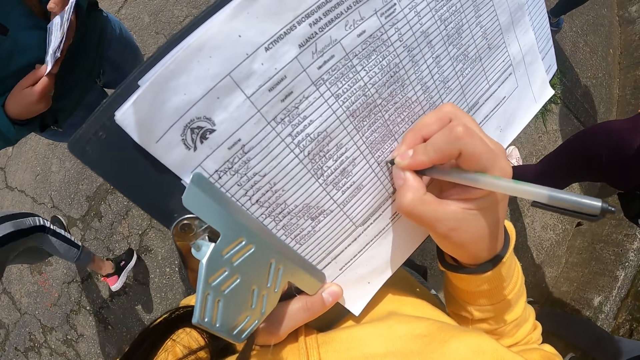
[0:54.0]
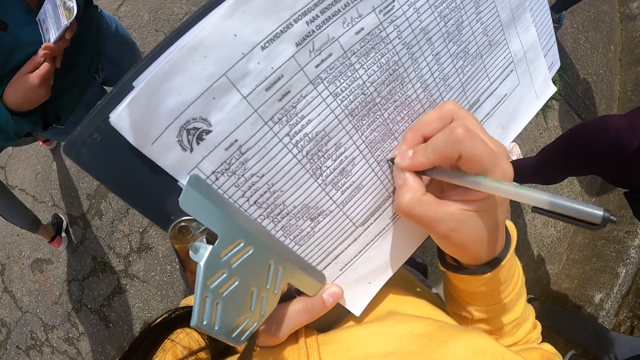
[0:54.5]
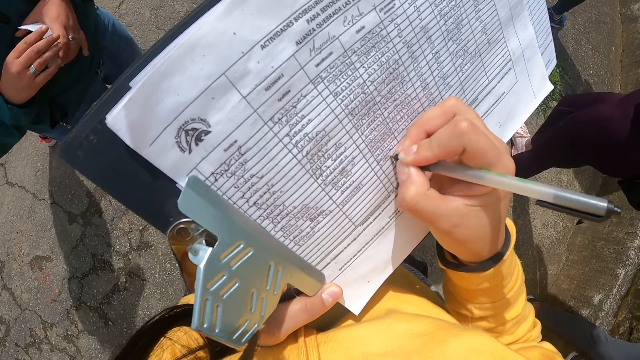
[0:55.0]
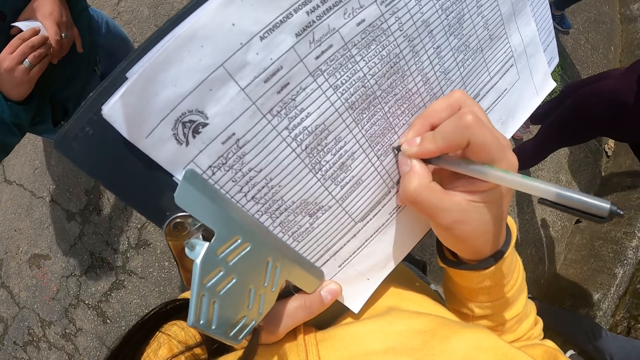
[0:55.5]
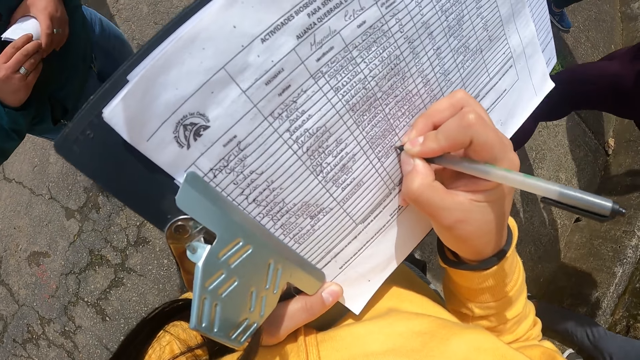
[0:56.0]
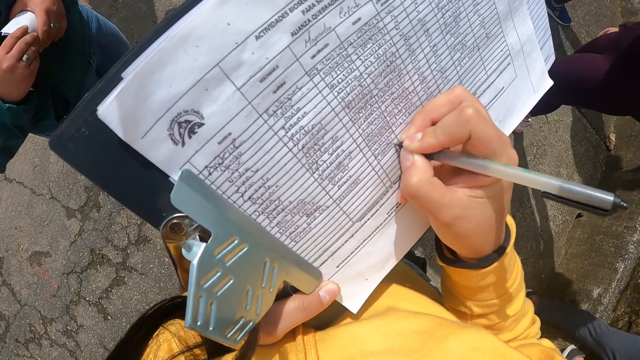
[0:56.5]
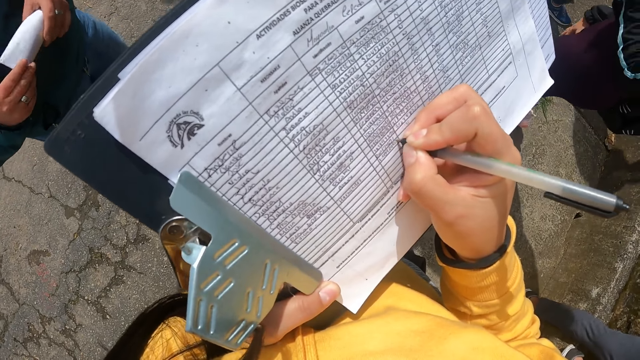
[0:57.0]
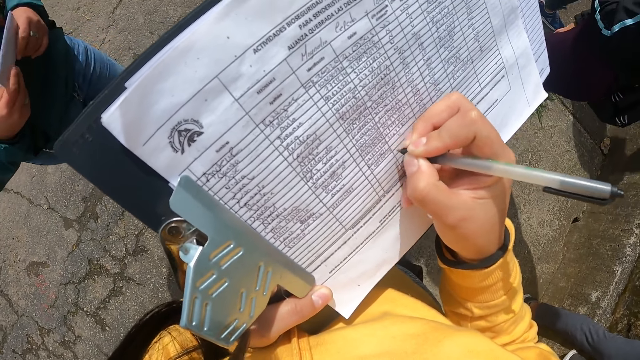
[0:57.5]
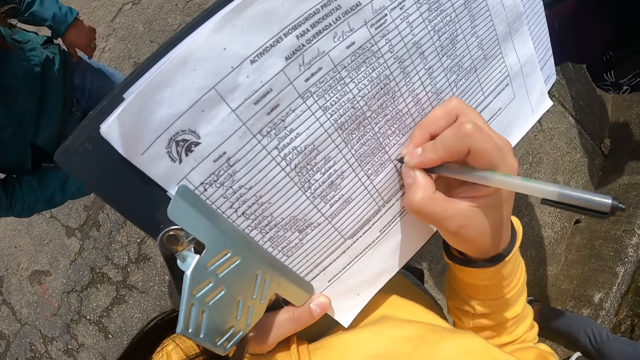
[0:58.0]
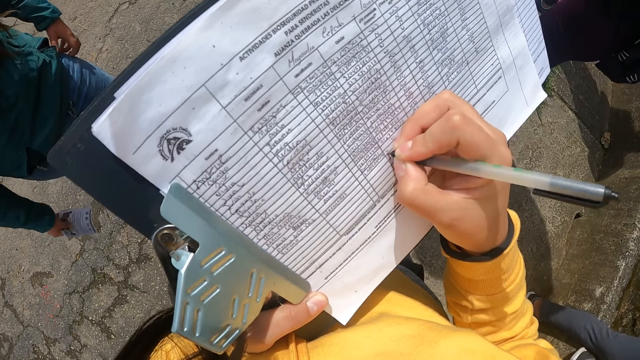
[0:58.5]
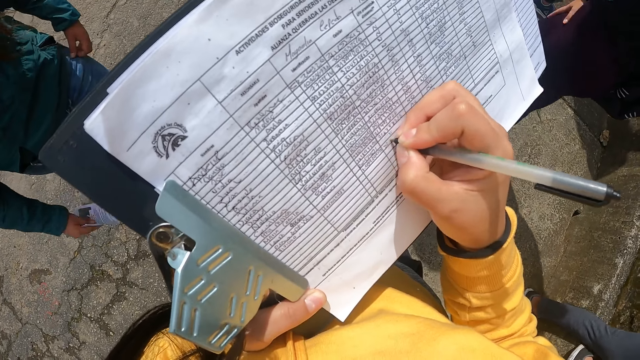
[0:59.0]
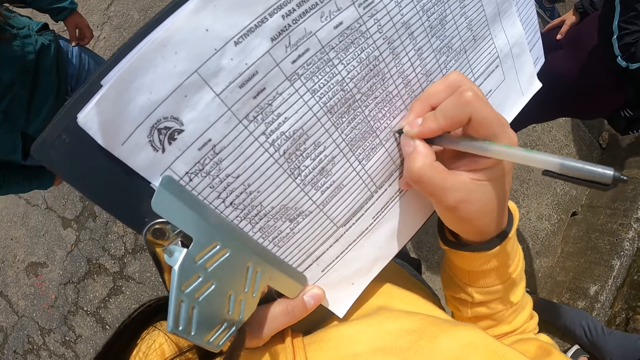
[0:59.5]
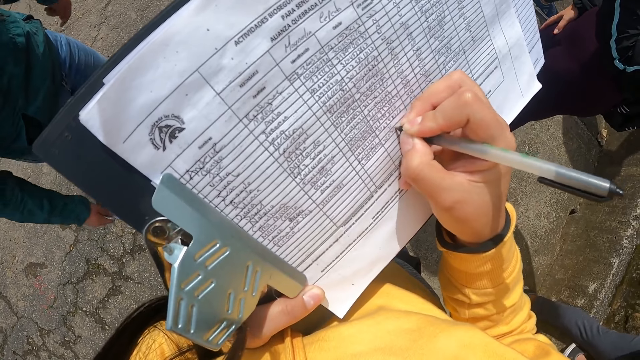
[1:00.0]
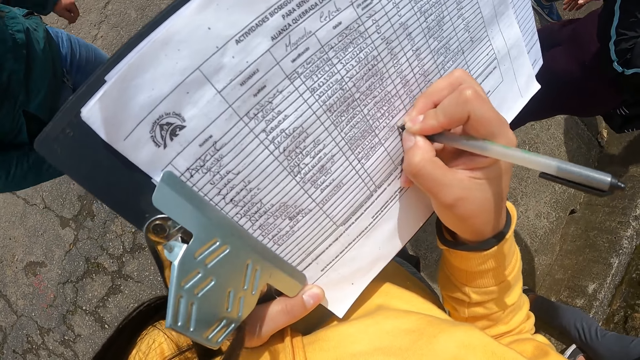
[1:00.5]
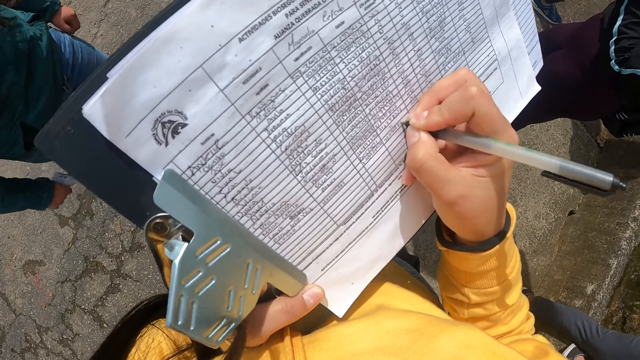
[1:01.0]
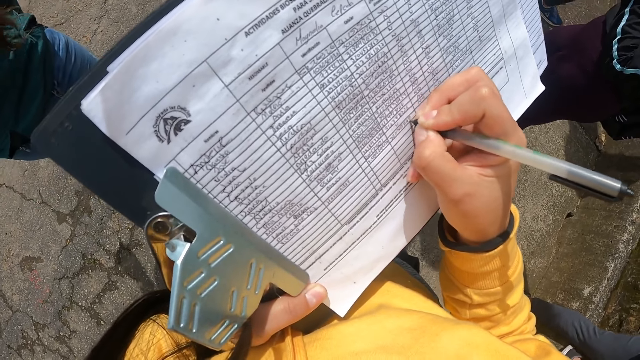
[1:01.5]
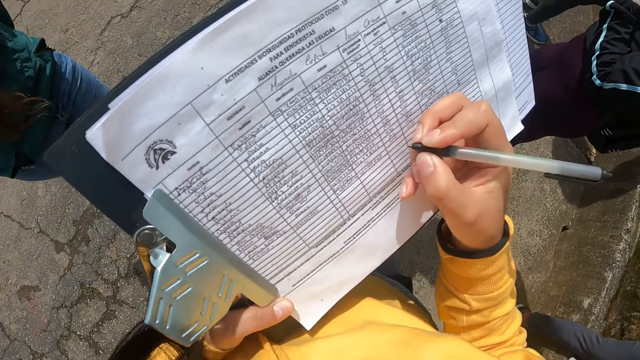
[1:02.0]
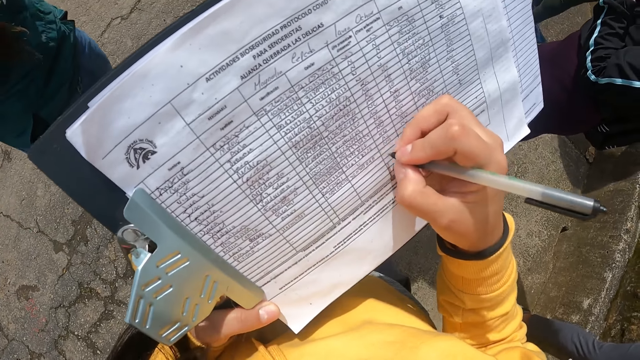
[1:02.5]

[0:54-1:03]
The woman holds her shirt with her left hand. The camera wearer taps the tickets on his lap.

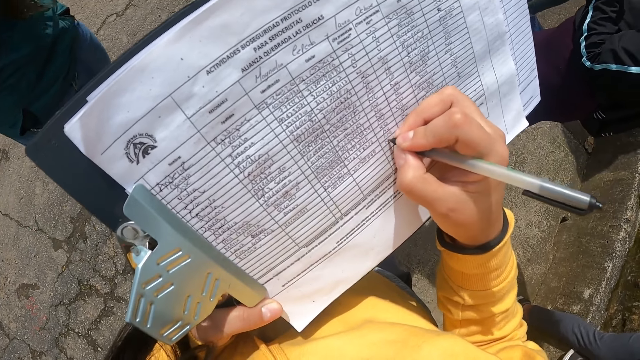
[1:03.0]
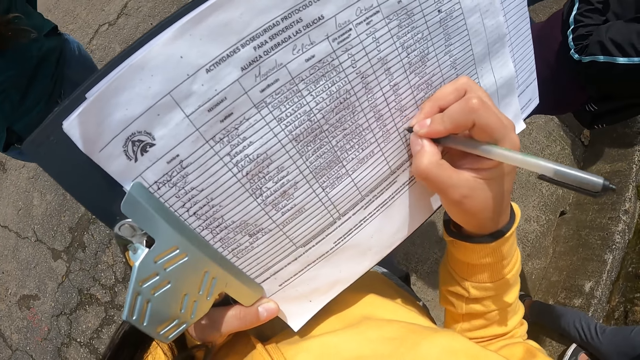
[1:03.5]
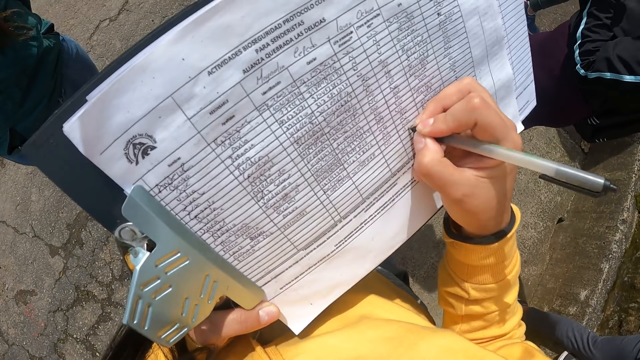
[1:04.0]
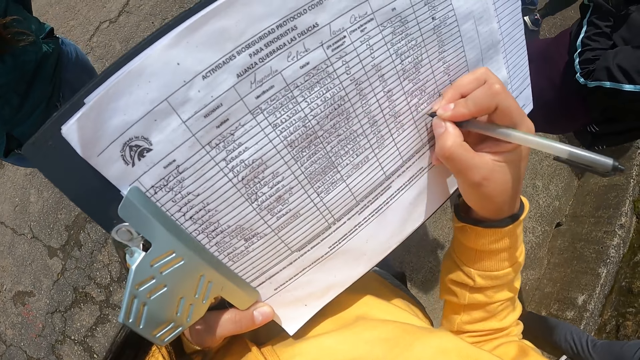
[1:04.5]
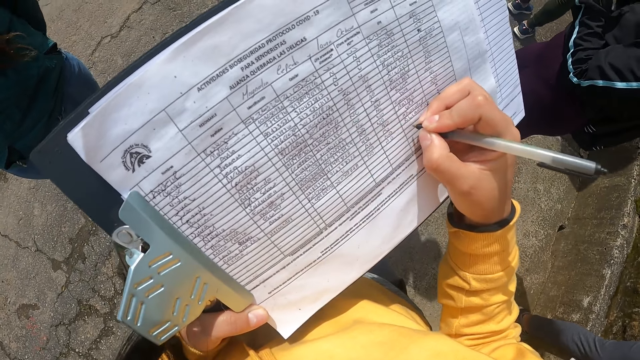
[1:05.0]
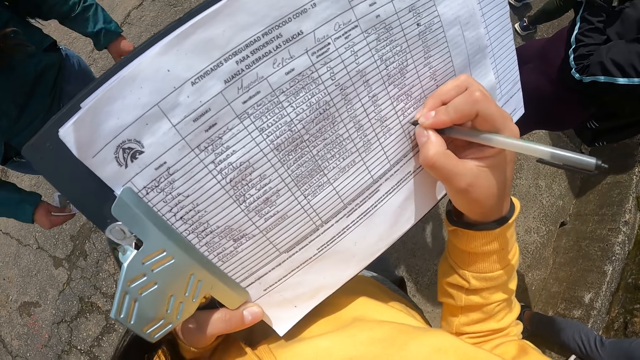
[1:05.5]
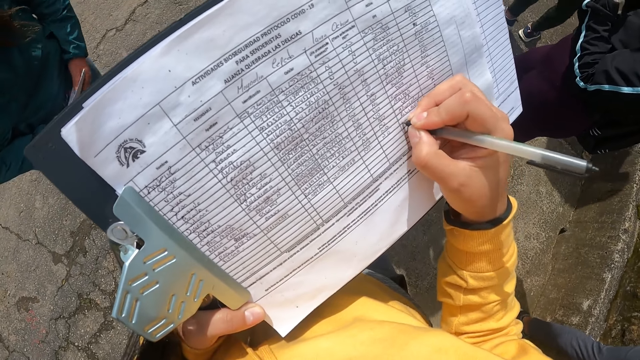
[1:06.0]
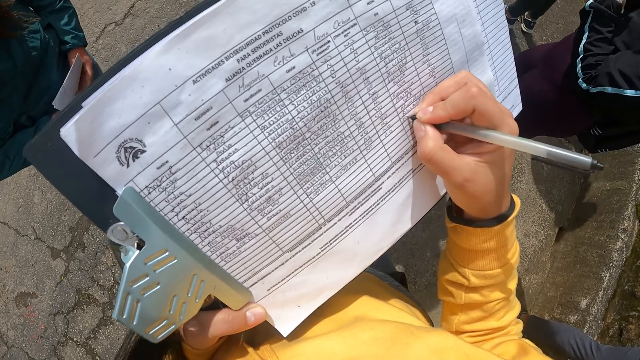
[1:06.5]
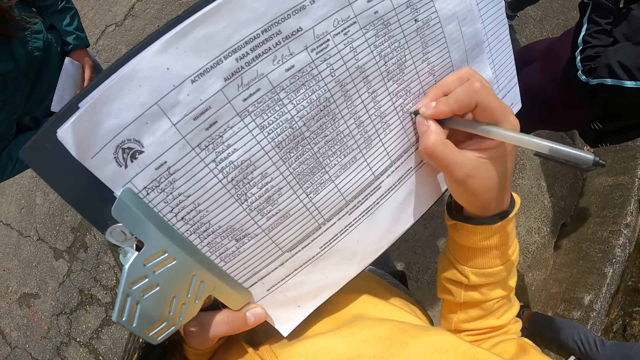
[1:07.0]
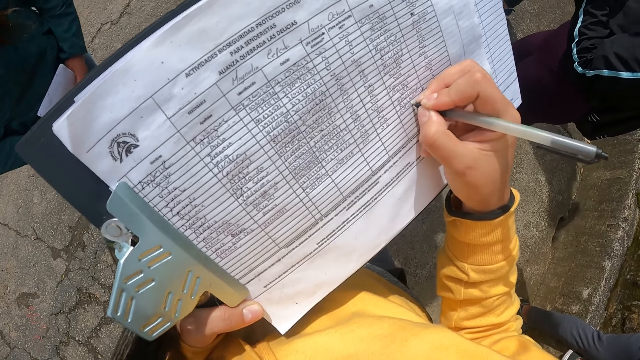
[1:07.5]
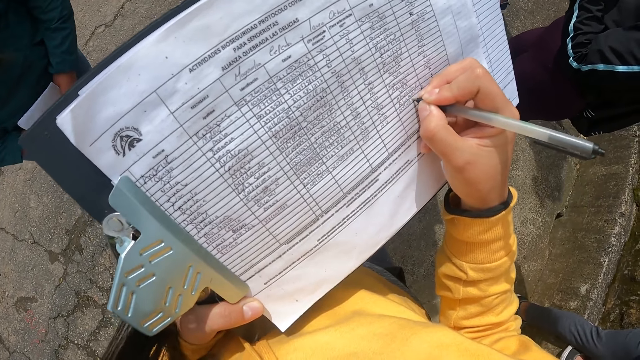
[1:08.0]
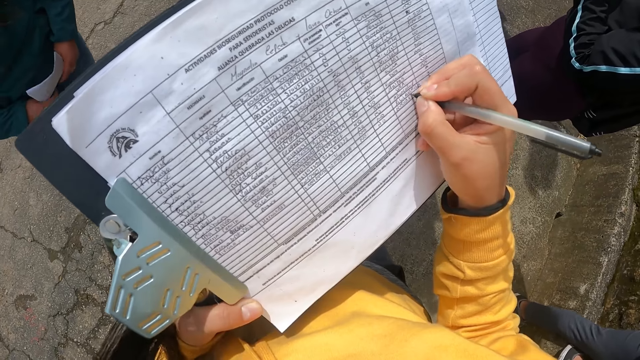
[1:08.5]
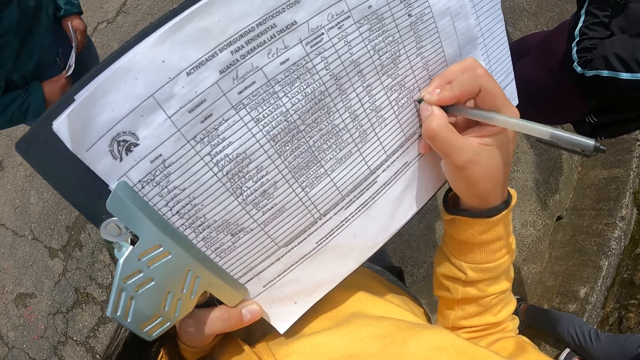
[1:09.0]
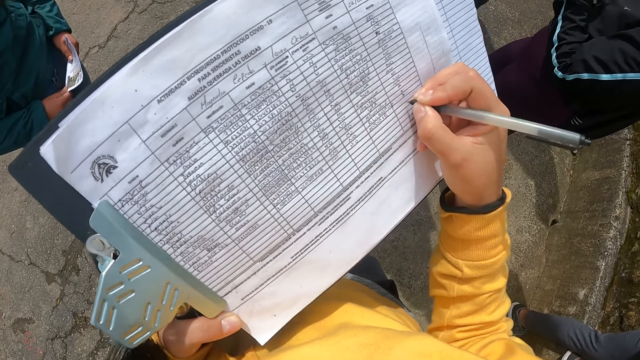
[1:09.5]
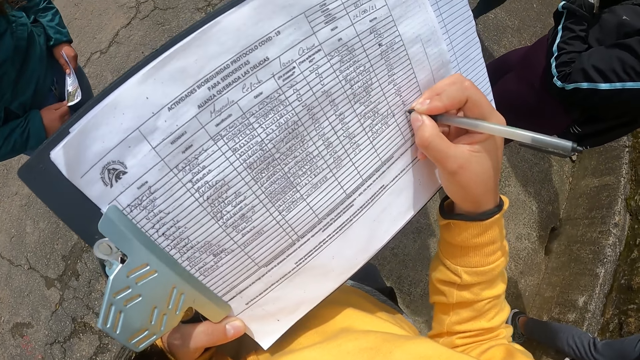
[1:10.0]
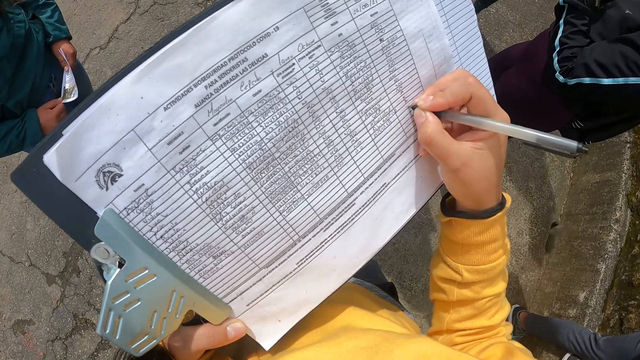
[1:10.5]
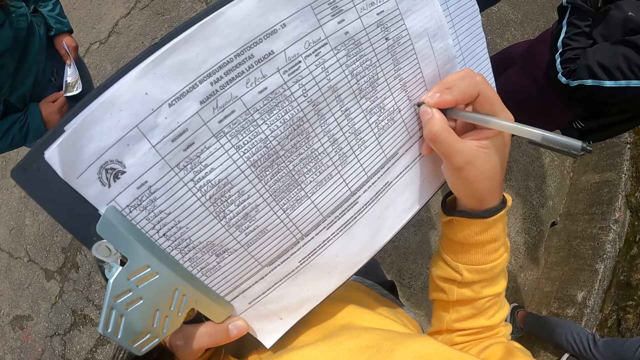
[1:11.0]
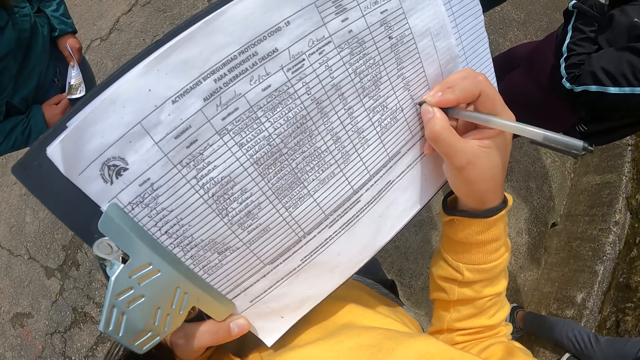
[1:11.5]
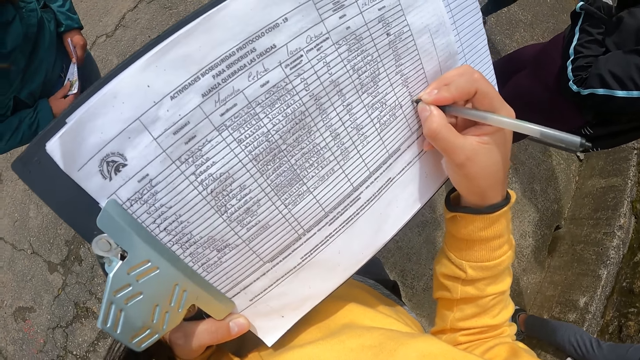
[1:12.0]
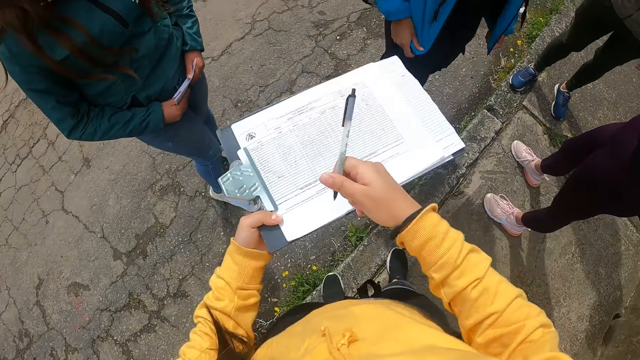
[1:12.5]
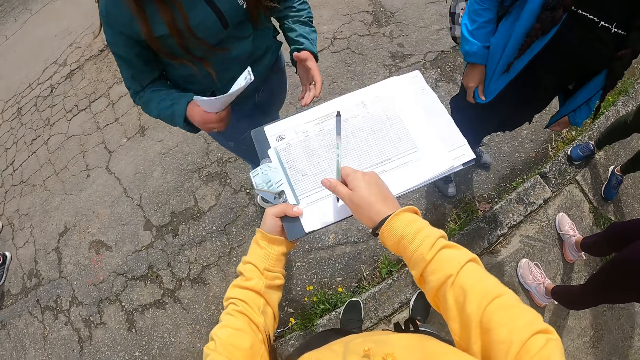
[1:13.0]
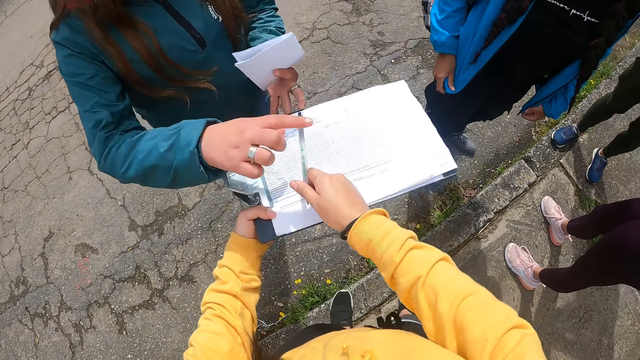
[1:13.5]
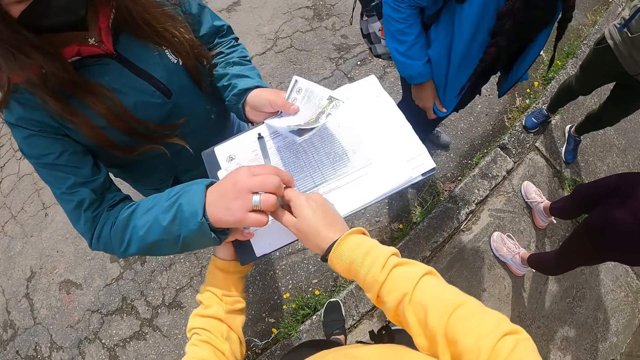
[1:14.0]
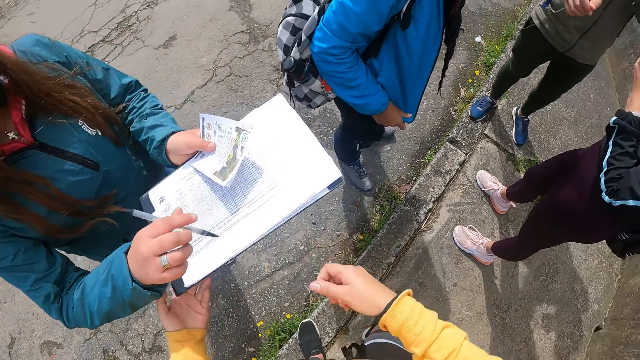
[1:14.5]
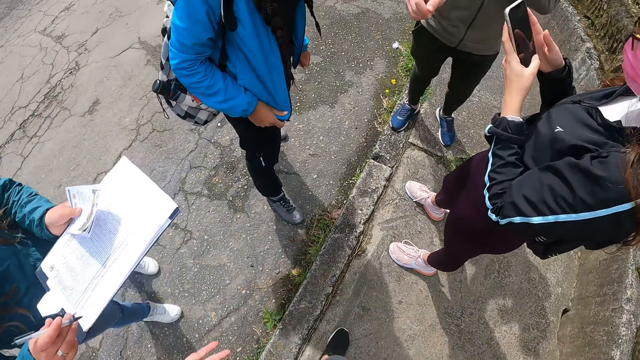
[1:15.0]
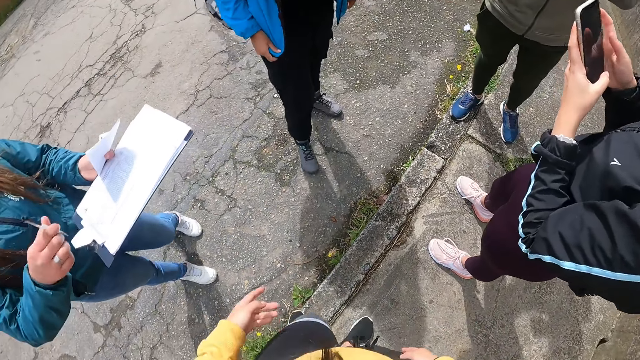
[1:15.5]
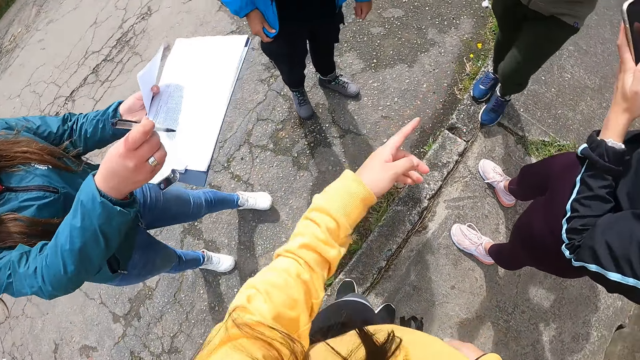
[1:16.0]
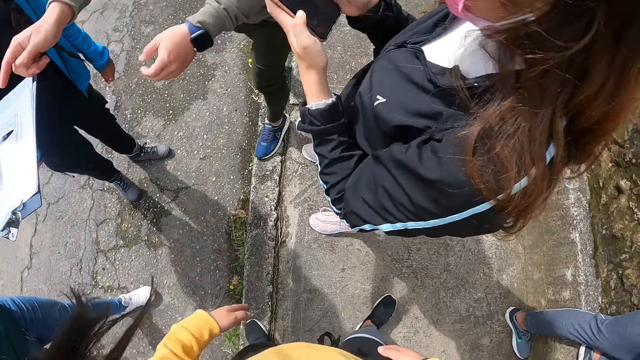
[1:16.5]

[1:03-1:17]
The camera wearer holds the tickets in her hands. The woman holds the paper in her right hand with both hands. Another woman holds her jacket with her right hand. The first woman passes the paper in her right hand to her left hand. The camera wearer hands over the sheet of paper to the first woman. The first woman takes the pen in the camera wearer's right hand with her right hand and takes the book in the camera wearer's left hand with her left hand. The camera wearer points at a person. She interacts with the first woman.
